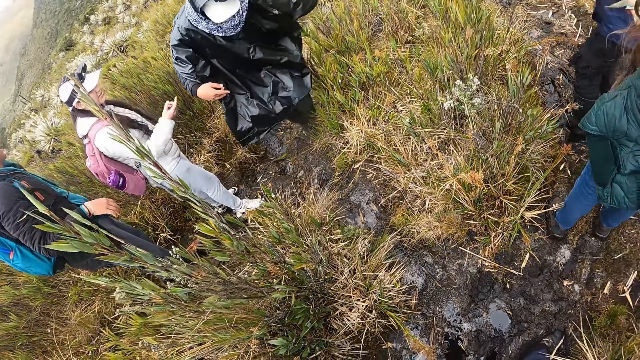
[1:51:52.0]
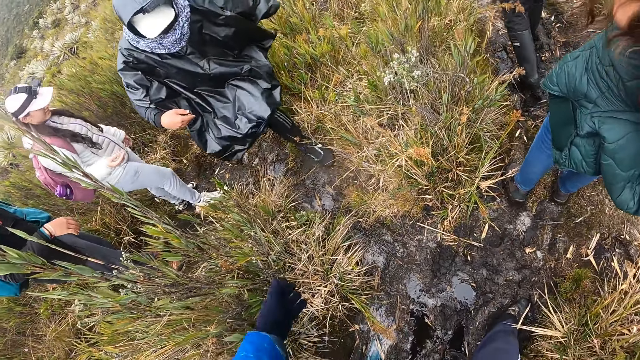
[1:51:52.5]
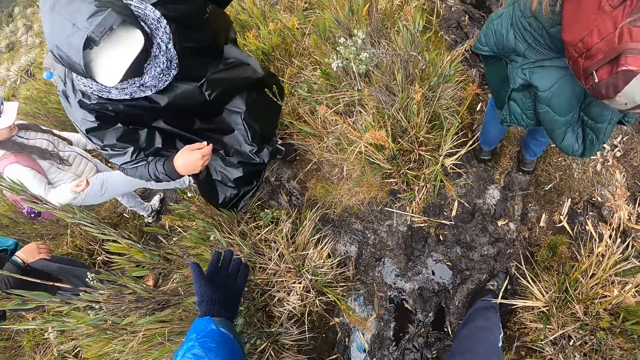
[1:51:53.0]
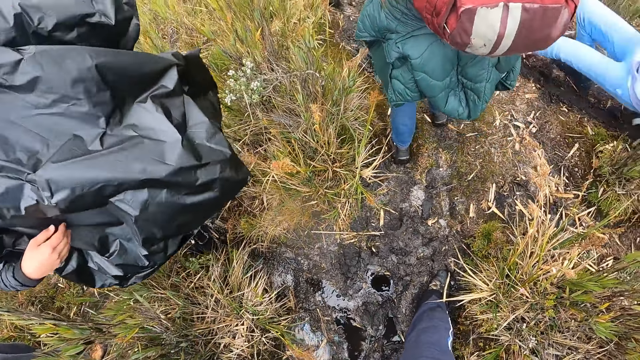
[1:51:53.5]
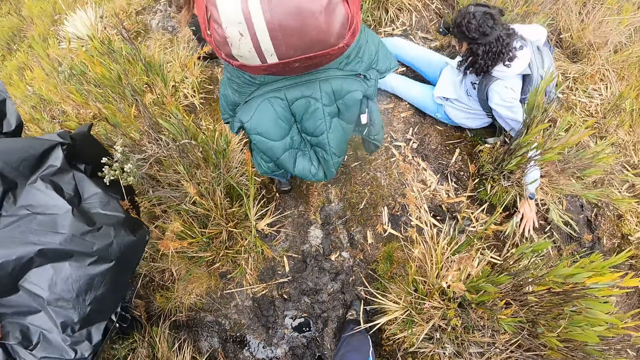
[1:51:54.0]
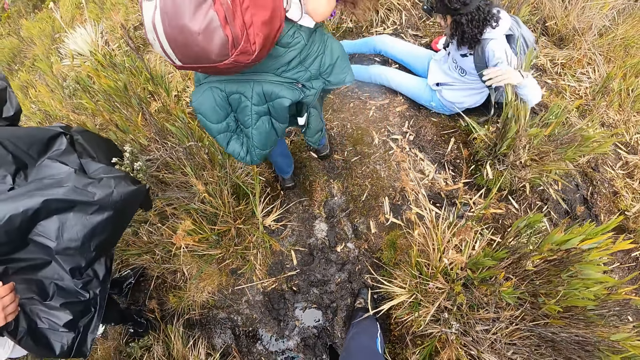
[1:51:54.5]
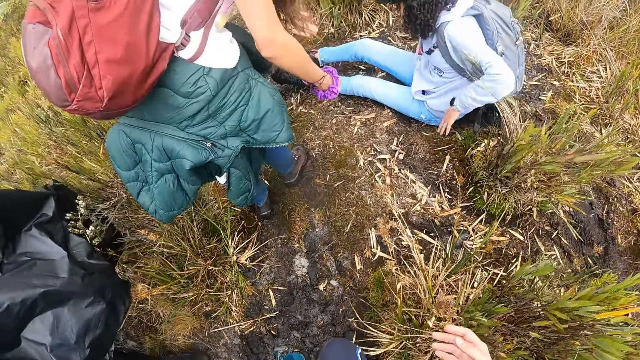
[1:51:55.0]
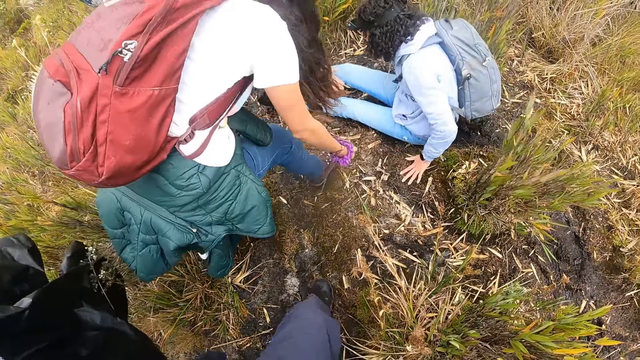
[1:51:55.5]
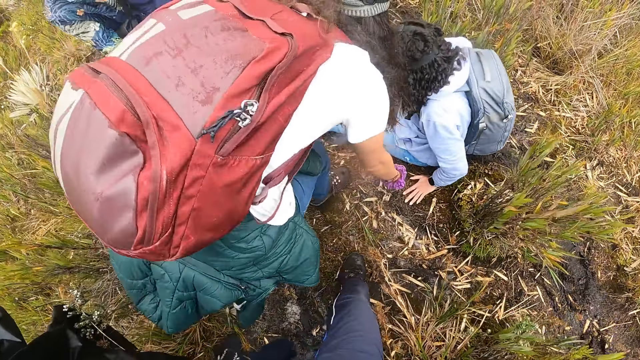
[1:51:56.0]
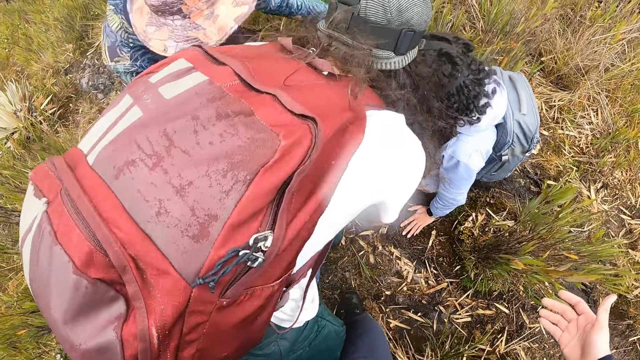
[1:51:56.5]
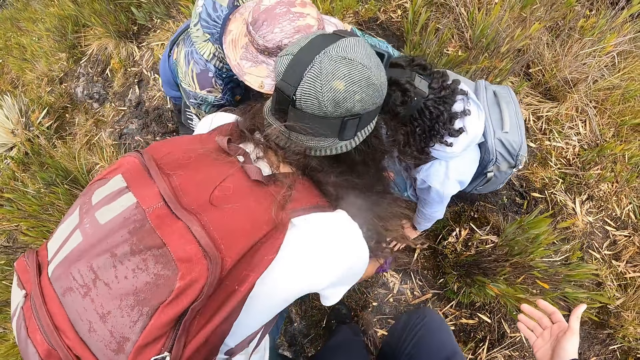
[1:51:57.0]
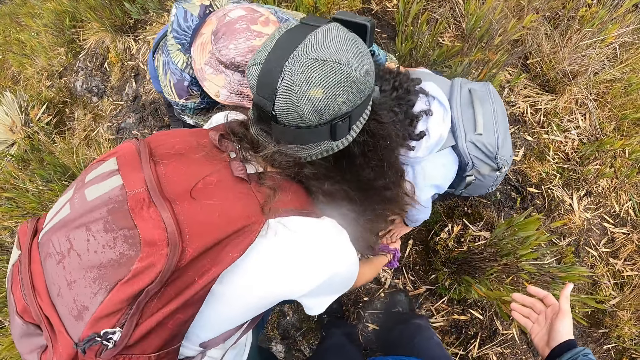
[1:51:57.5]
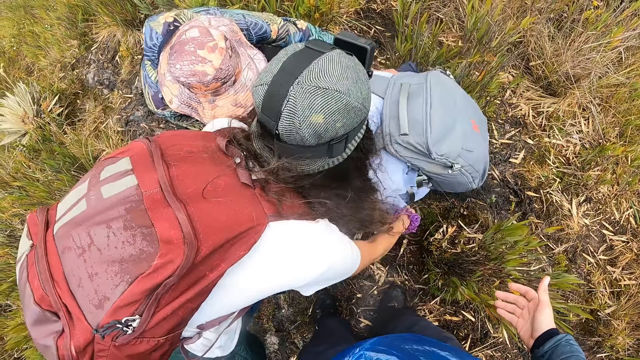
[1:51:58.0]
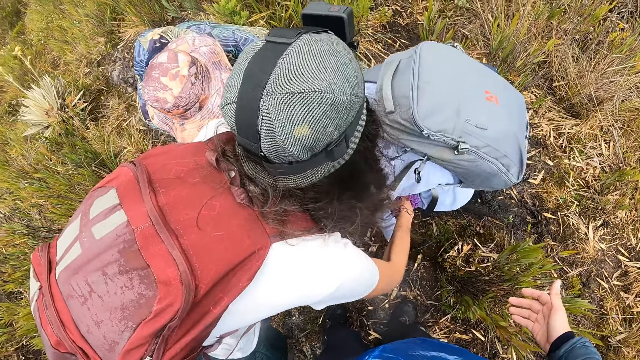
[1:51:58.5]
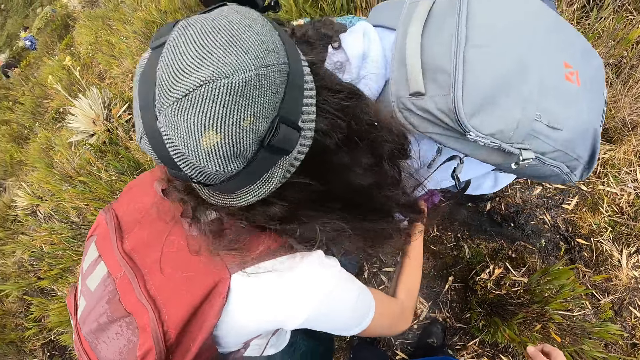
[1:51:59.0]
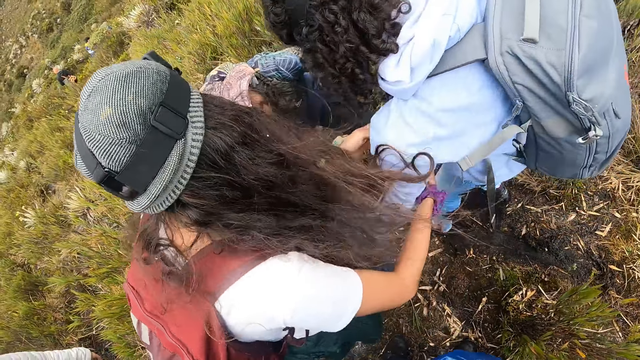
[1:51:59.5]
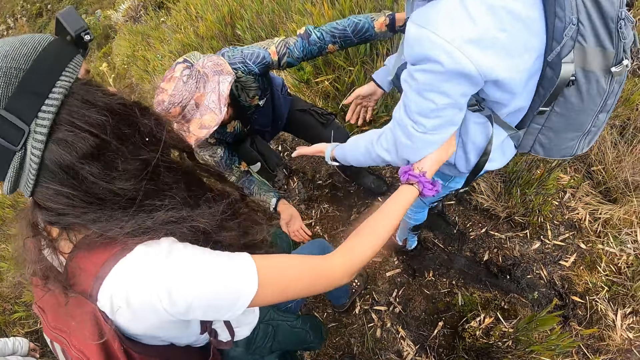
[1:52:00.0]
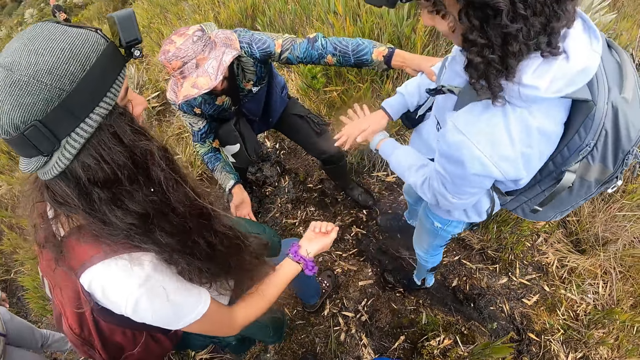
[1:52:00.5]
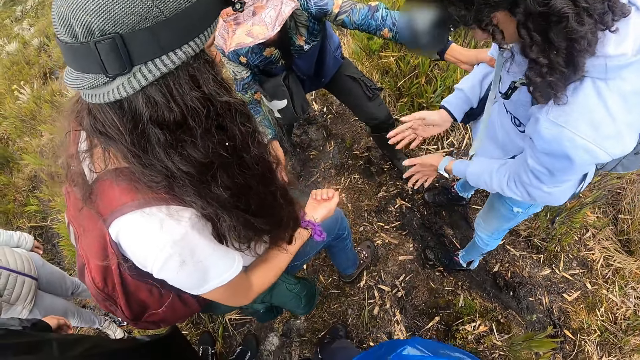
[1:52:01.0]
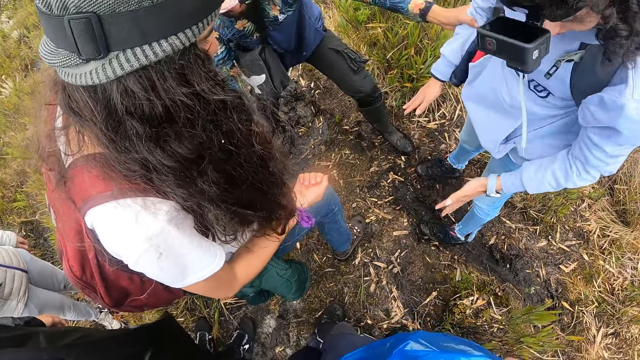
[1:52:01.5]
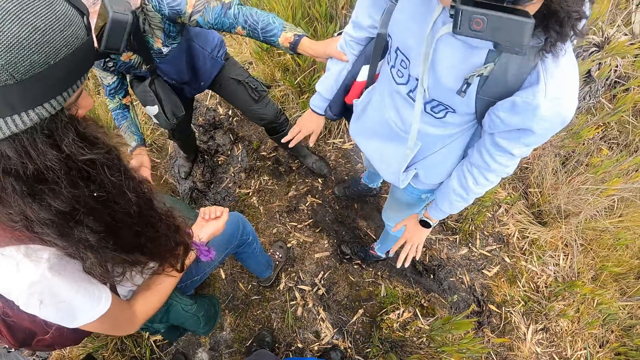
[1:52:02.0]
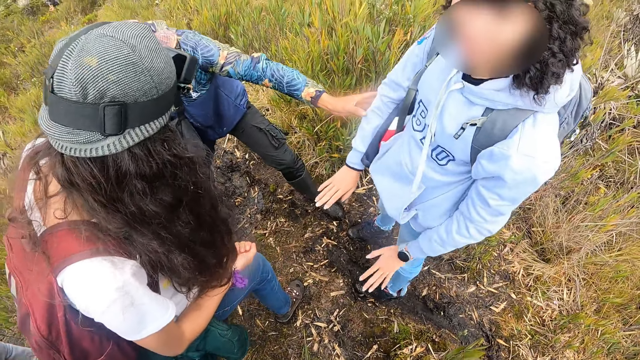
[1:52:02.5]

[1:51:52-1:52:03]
The camera wearer stretches his left hand to a man. A lady walks around. A woman falls on the ground. Another woman helps the first woman up from the ground with her hands. The camera wearer stretches his right hand to the first woman. Another man helps the first woman up from the ground with his hands. The other woman holds the first woman. The other man holds the first woman. The first woman stands up. The first woman wipes dirt off her hands.

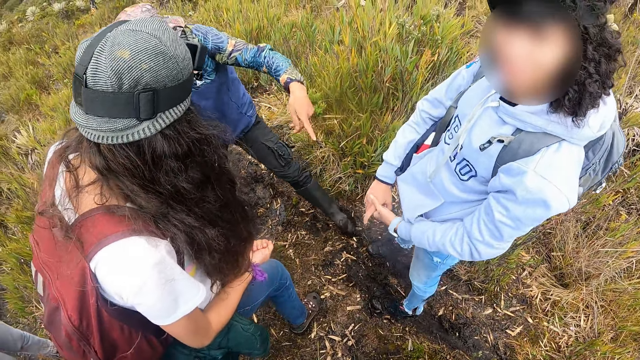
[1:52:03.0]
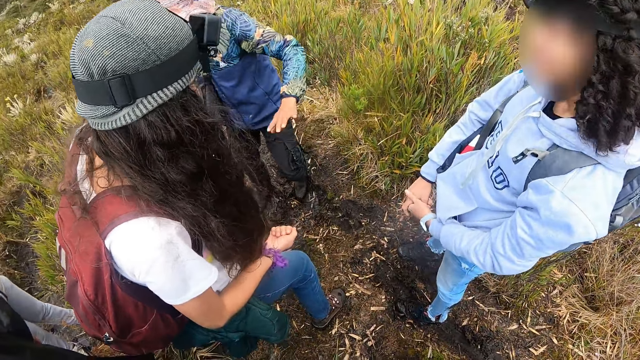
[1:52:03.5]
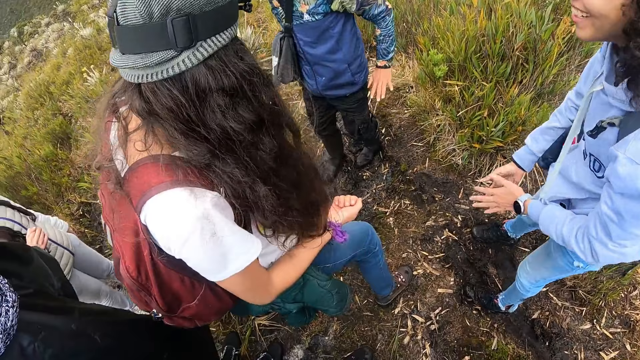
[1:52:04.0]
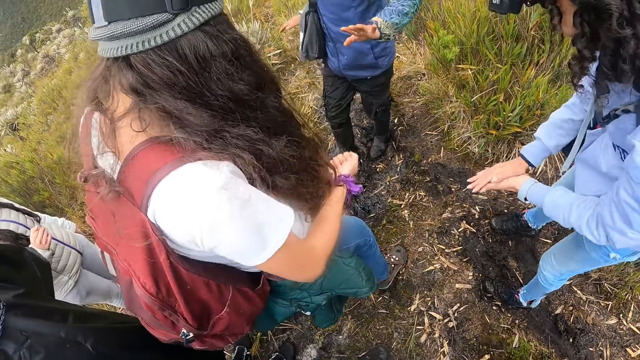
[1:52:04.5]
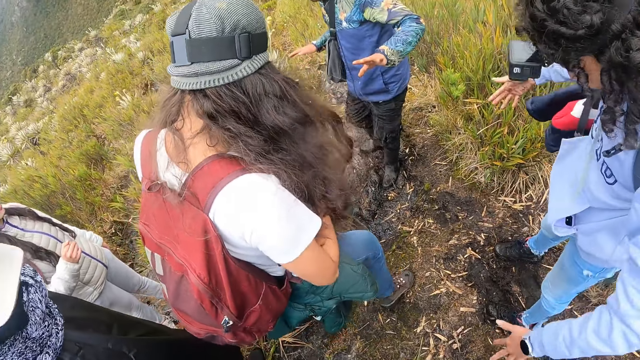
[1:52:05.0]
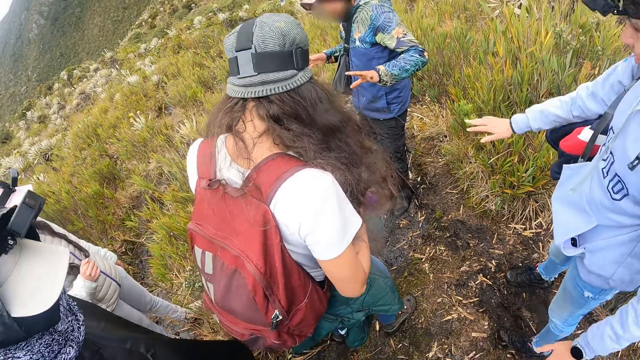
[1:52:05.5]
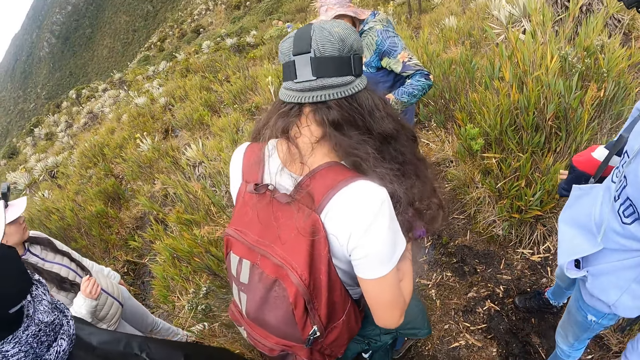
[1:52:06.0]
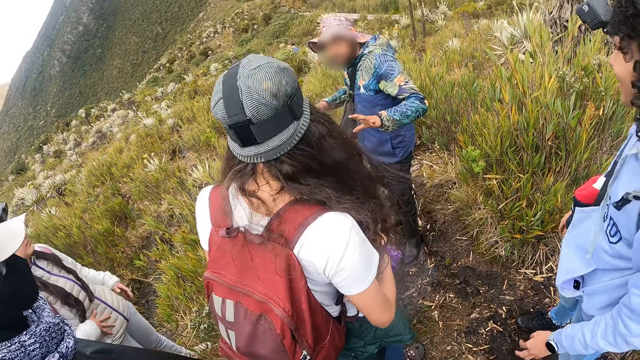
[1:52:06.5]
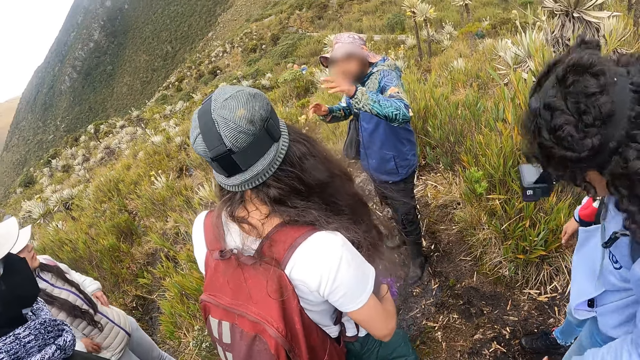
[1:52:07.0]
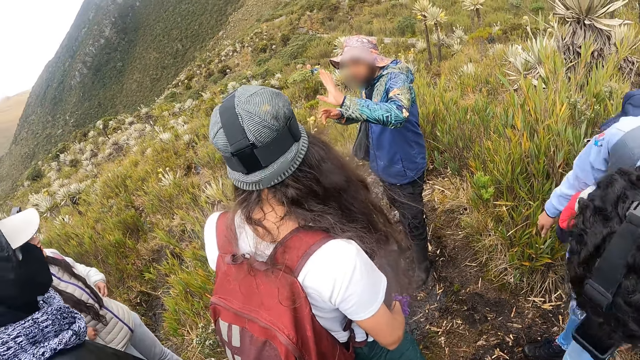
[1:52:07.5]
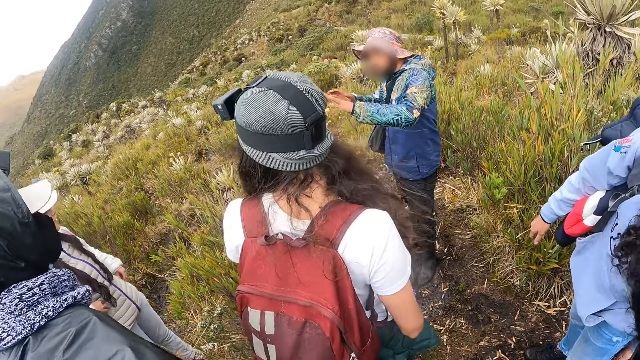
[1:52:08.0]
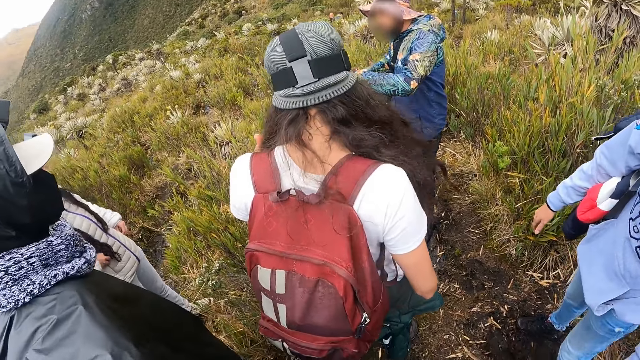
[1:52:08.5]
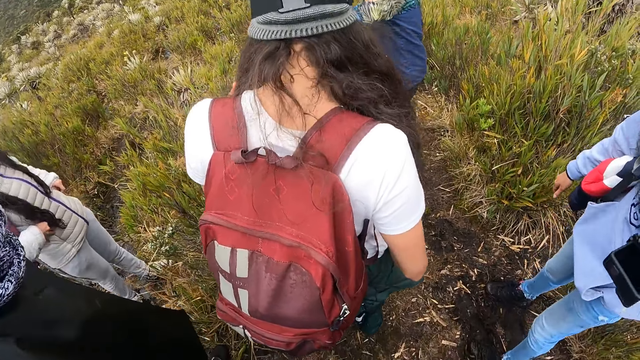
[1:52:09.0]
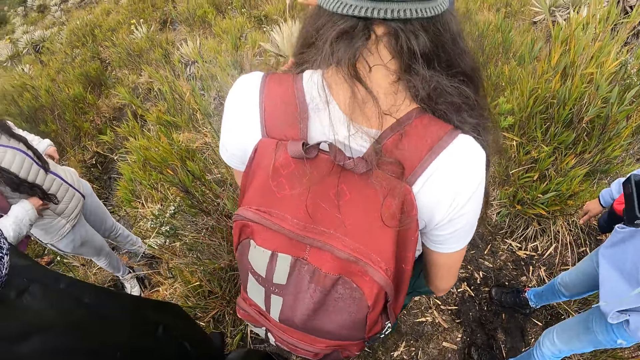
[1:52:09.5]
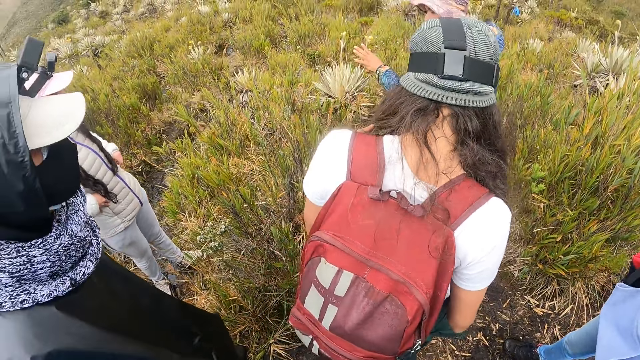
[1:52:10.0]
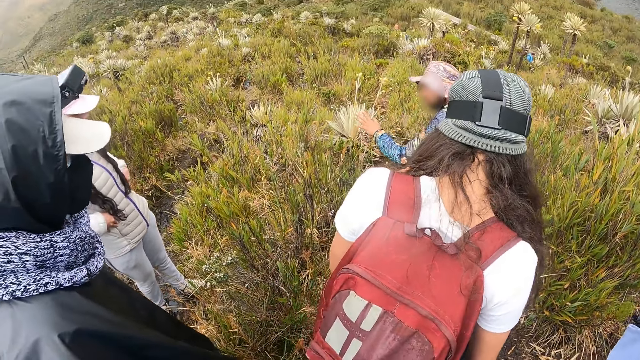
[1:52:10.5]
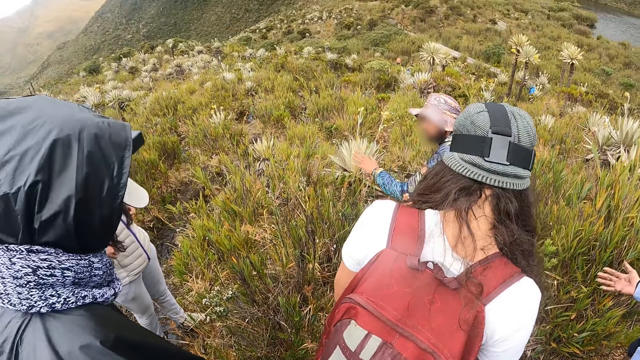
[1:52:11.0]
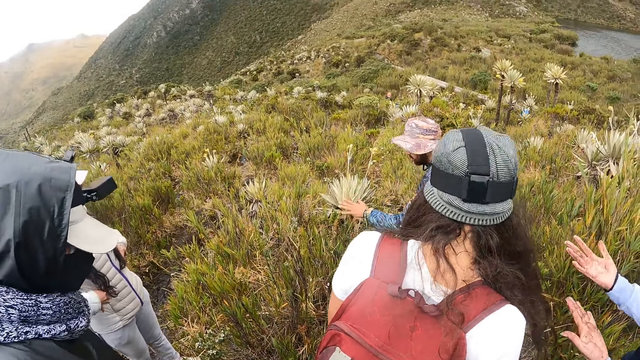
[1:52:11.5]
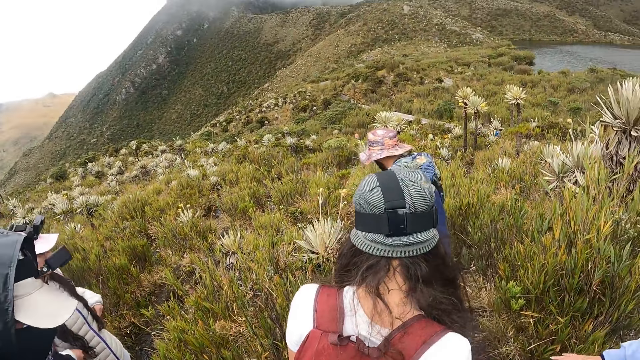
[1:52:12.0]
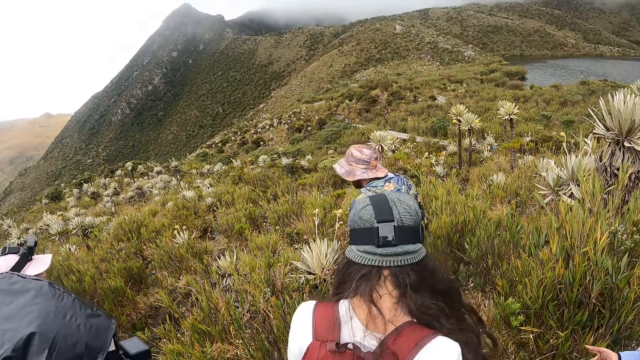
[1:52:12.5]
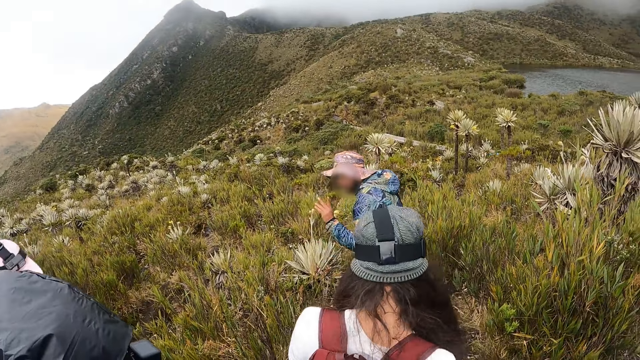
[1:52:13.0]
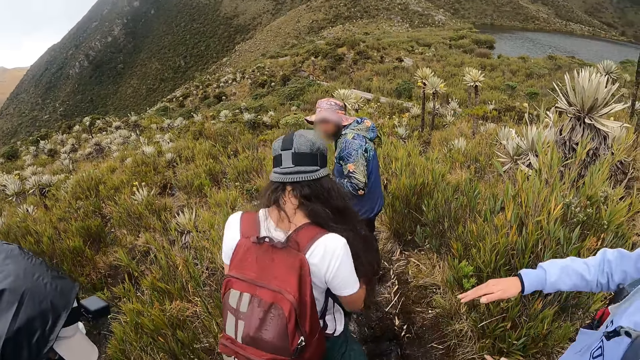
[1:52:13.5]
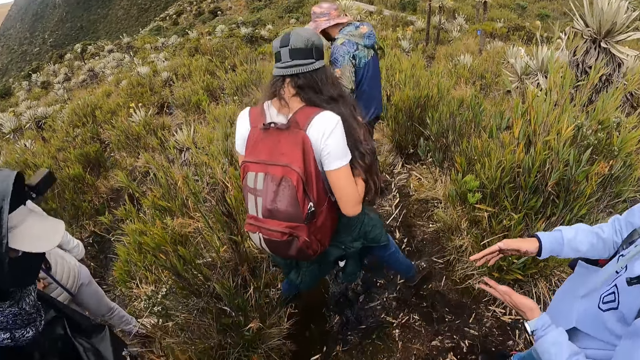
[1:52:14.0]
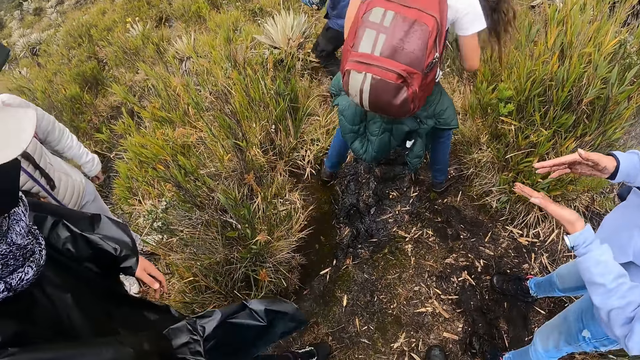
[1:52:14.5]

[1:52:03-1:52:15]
A man points at the ground, moves back and sways hands. The instructor interacts with a group of people and the camera wearer. A lady looks around and spreads hands. Another lady walks around. The man walks around.
